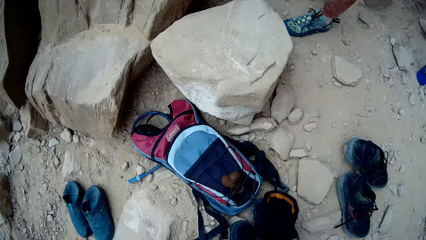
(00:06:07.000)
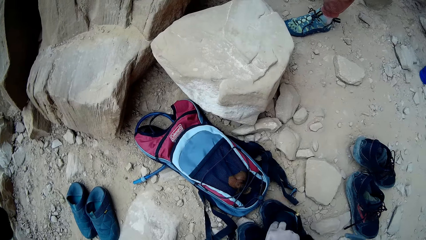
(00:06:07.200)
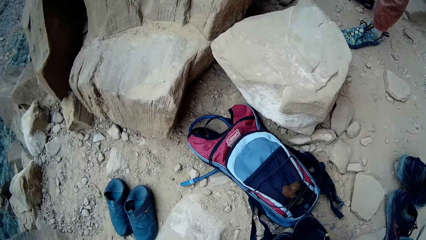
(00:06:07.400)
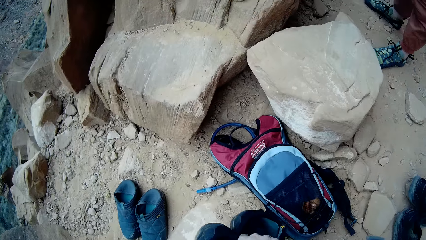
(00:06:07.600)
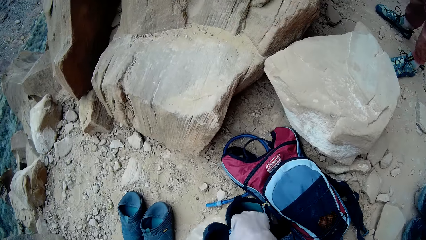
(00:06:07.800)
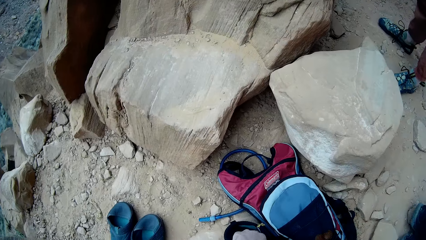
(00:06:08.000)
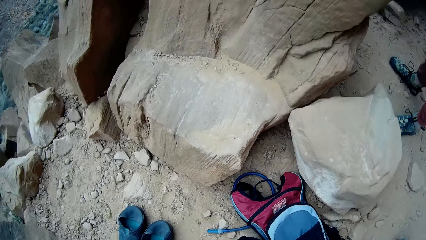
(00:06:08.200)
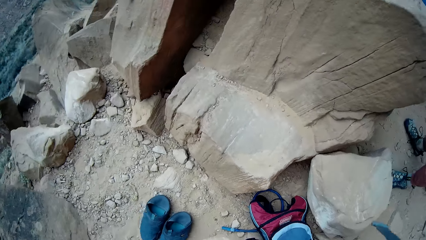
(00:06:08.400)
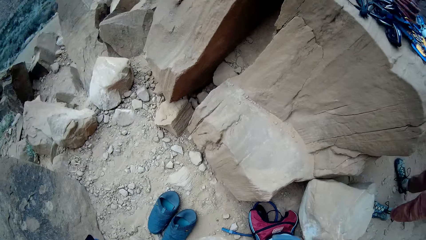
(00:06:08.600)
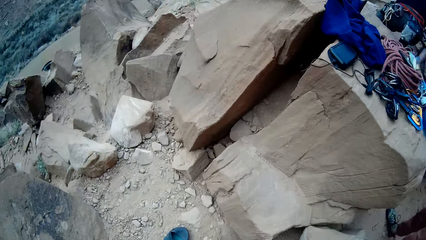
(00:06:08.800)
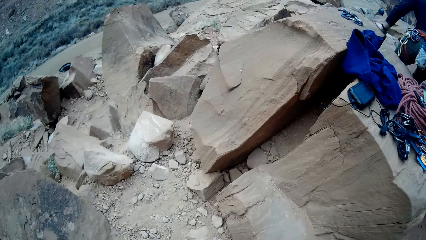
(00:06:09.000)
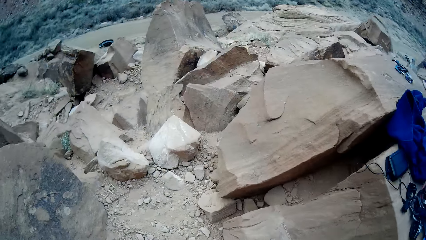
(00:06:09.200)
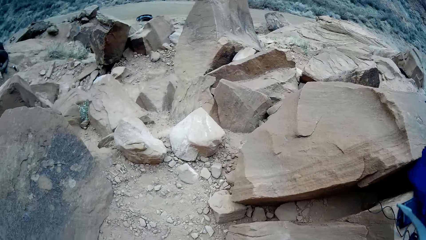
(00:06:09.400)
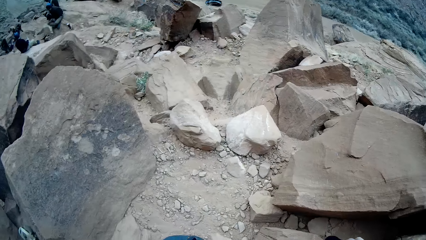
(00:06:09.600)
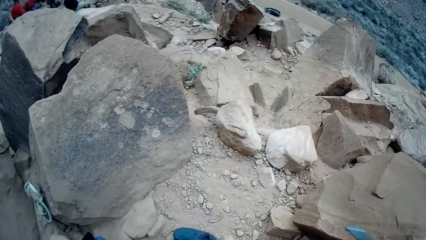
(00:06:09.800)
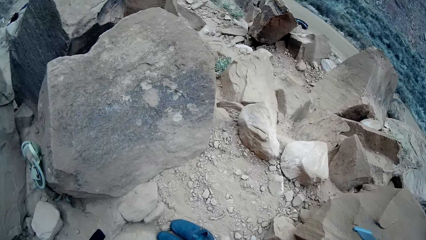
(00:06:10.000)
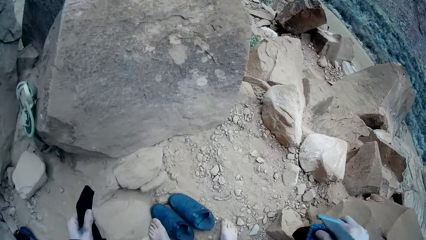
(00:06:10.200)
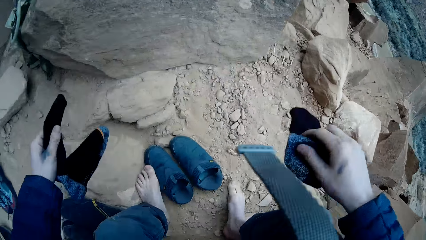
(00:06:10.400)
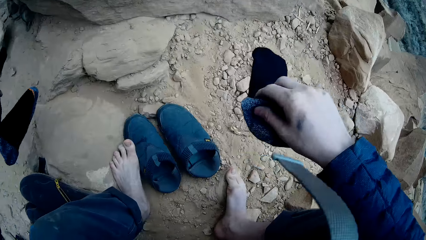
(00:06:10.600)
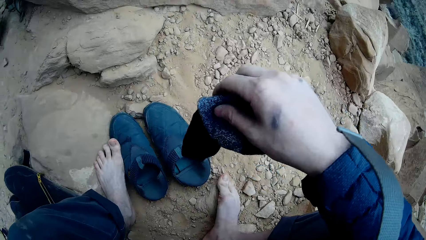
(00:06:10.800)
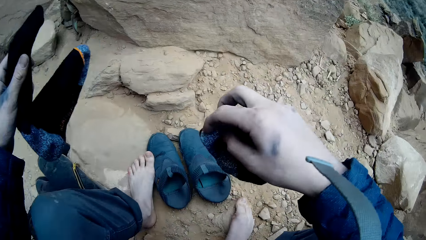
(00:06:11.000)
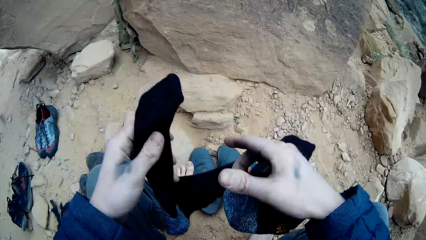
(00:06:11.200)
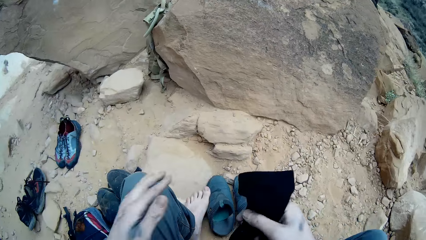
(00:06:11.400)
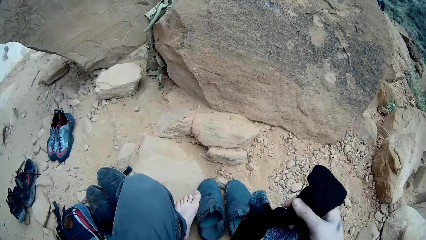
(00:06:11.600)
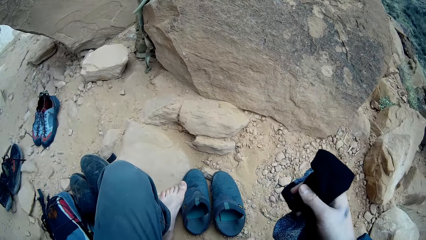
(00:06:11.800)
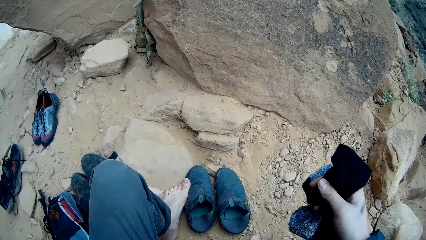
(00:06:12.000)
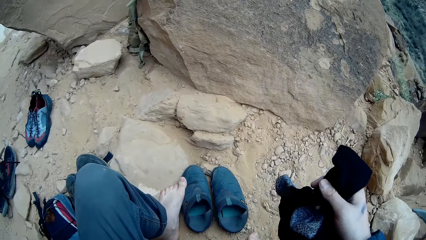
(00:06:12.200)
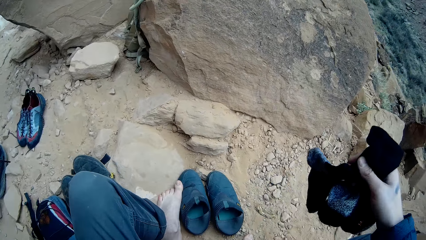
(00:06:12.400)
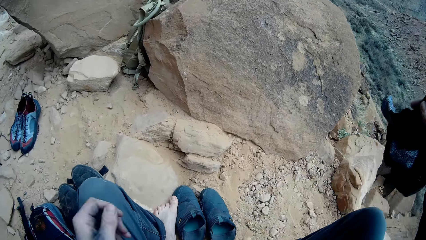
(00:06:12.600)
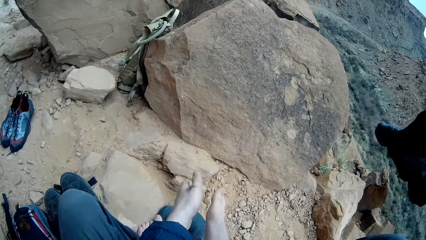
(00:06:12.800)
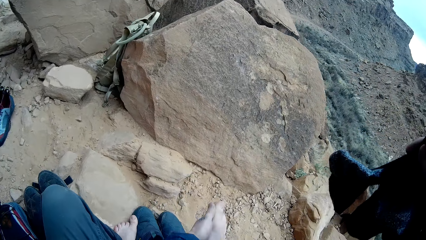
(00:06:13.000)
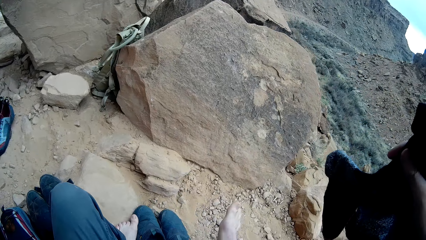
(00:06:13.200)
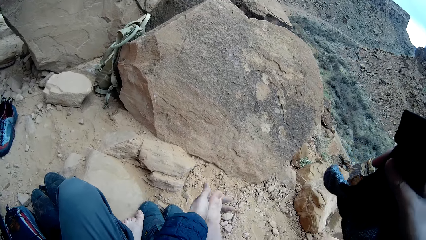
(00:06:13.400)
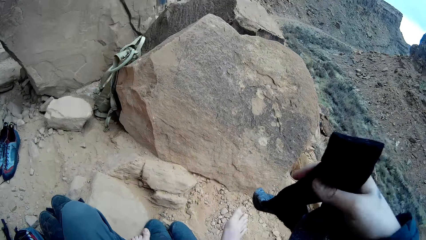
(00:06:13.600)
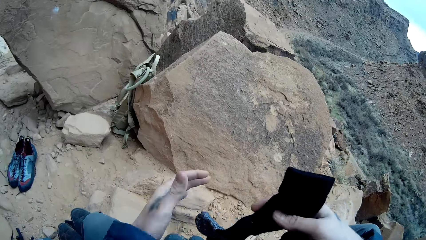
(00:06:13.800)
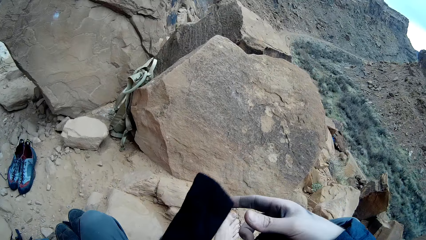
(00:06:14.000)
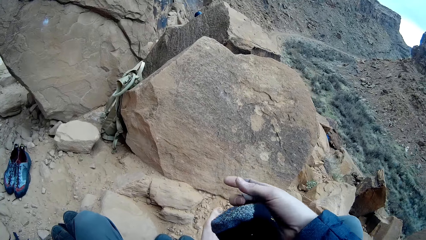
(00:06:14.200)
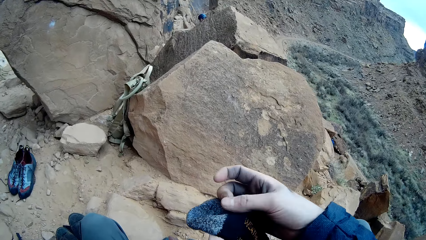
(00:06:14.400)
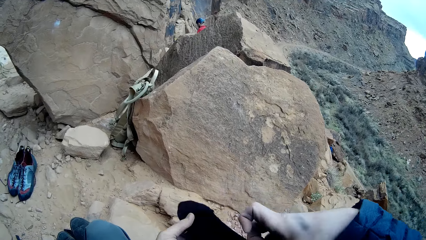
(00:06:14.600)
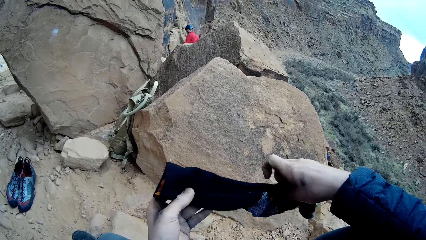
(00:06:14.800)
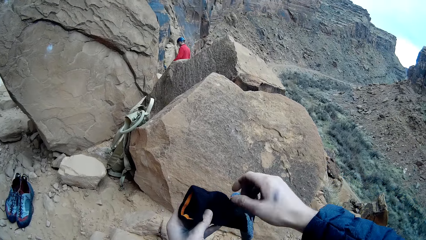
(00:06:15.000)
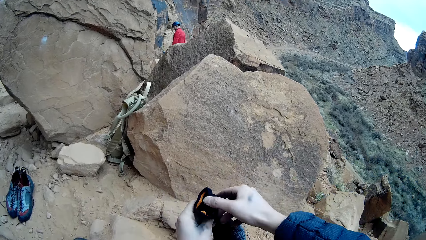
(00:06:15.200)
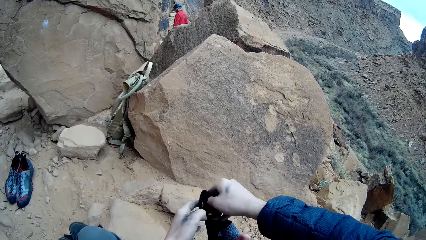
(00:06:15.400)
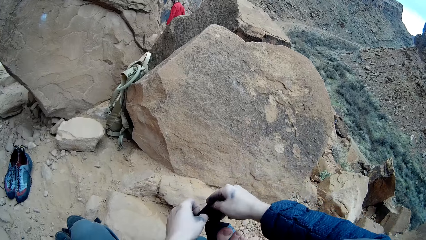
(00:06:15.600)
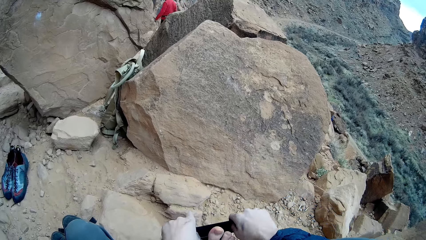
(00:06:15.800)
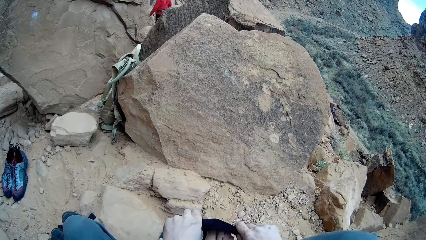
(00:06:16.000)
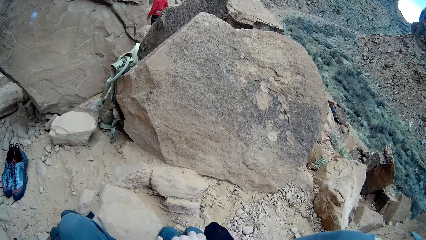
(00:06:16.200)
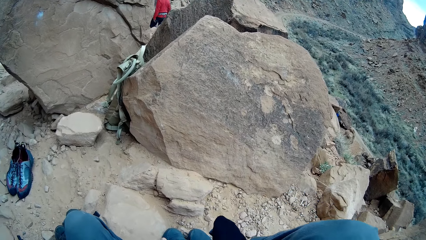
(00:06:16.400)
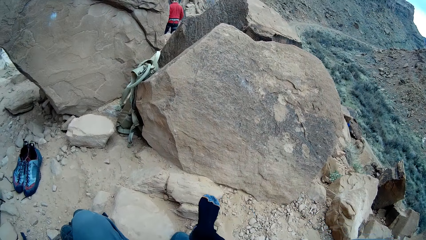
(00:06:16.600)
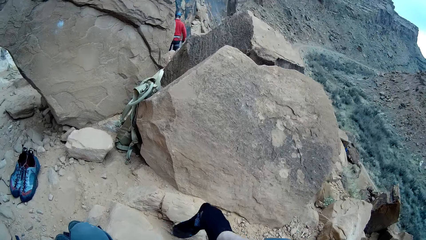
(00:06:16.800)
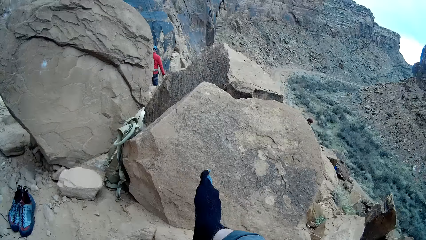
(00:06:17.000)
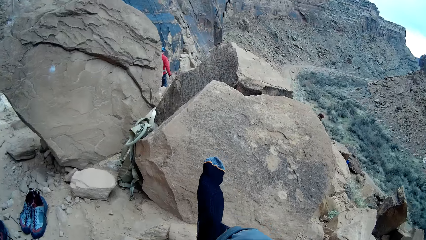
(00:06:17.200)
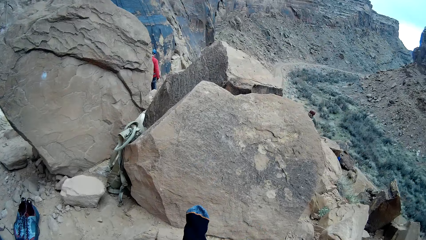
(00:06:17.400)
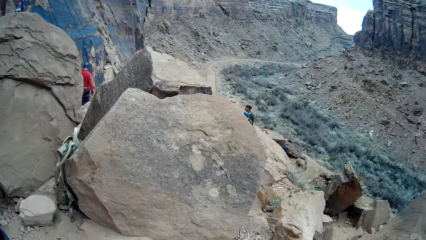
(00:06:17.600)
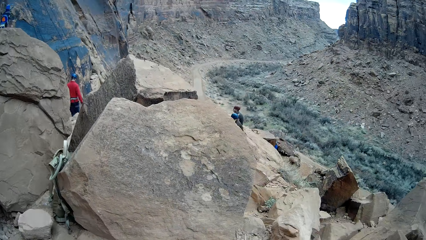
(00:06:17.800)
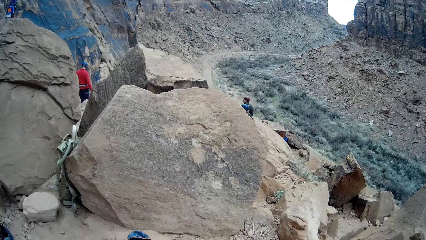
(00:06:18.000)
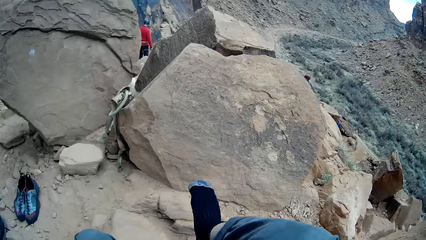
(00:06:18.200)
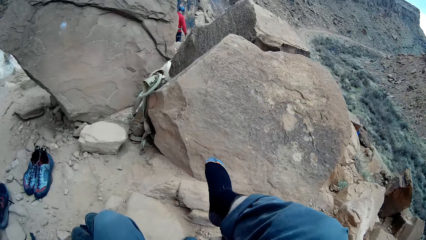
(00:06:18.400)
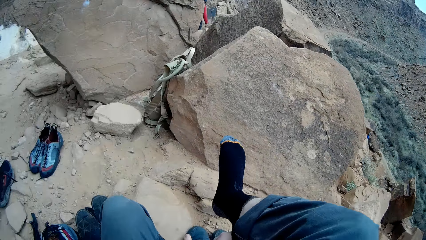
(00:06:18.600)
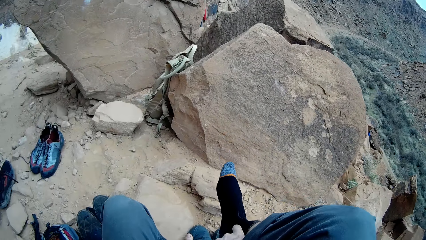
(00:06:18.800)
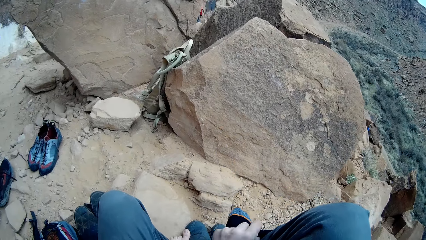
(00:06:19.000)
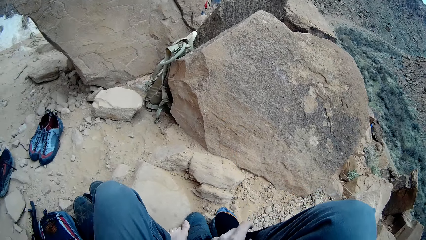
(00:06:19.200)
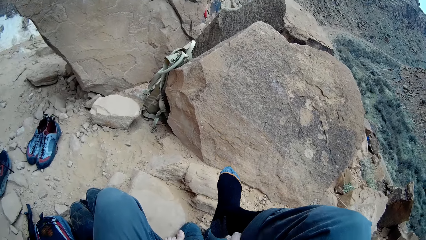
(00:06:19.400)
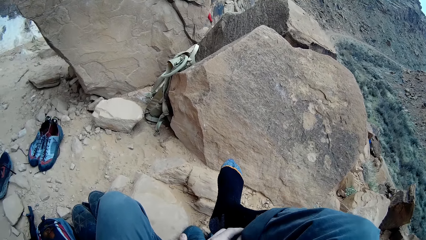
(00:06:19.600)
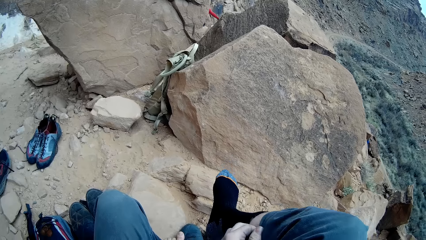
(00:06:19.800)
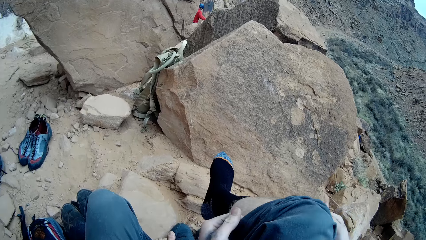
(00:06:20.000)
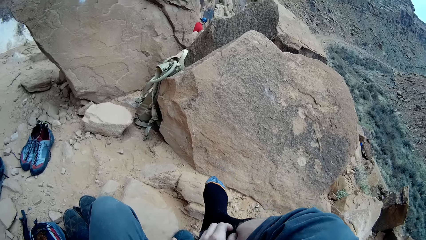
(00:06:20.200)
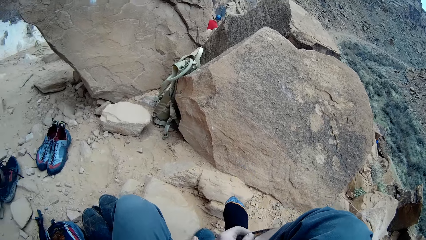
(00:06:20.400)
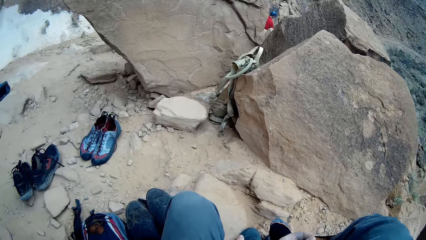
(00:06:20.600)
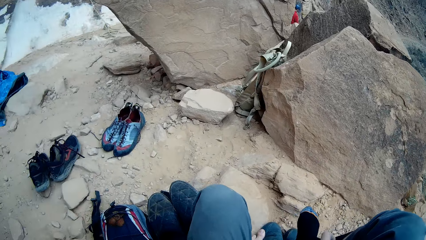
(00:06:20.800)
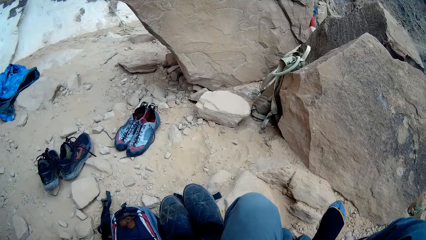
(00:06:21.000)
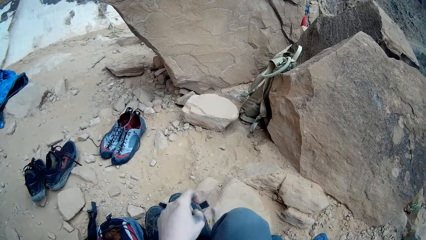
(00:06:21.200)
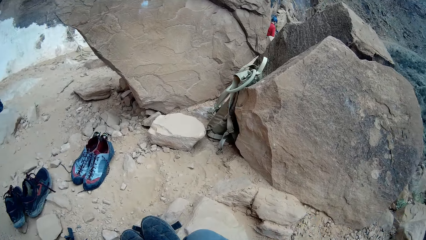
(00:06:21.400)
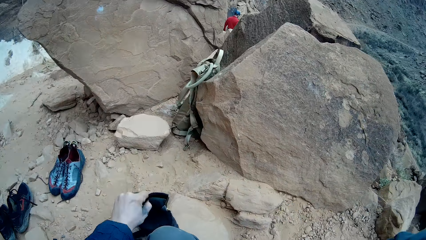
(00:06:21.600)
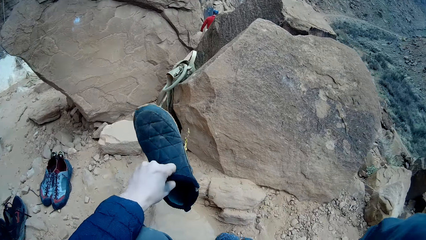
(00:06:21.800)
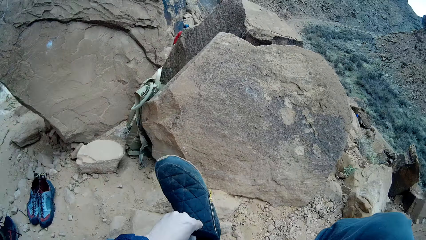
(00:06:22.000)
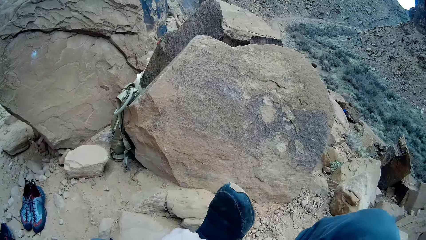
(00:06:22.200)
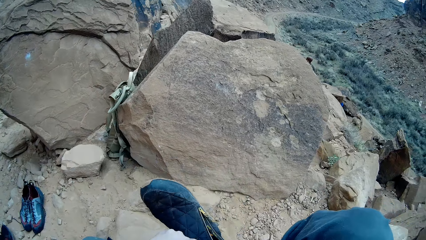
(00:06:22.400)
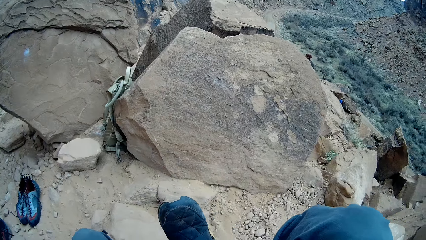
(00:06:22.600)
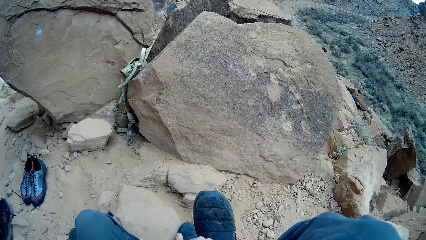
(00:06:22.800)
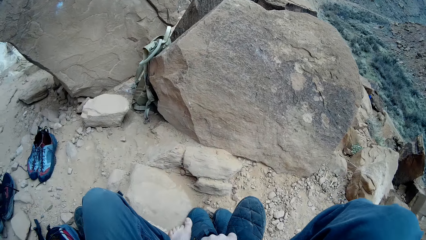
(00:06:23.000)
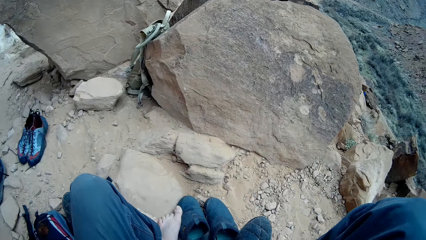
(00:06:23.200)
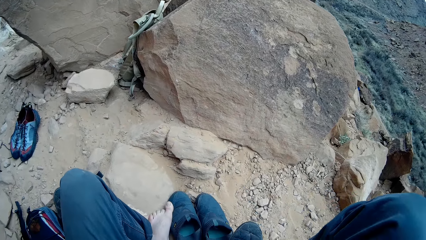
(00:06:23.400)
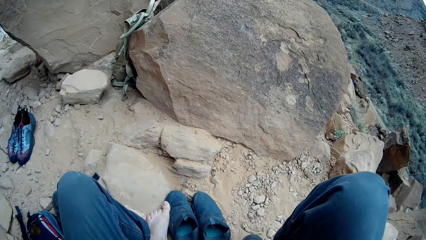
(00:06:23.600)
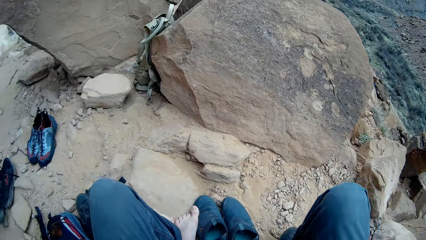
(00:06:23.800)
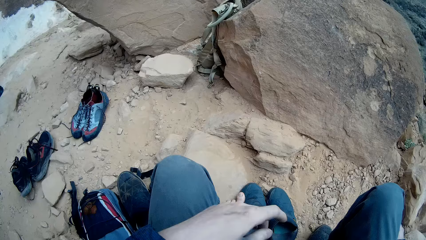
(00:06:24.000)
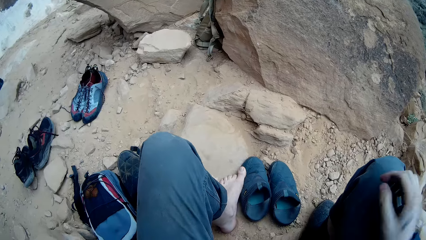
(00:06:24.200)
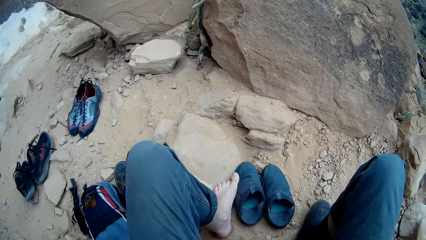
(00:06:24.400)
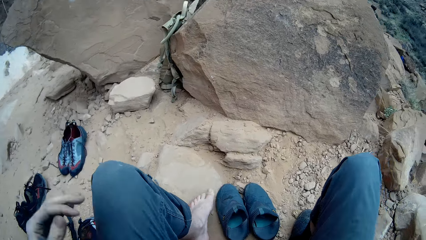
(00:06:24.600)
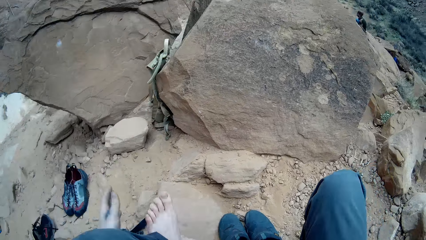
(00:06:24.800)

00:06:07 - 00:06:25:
The camera wearer looks around the mountain. He holds the socks, wipes the leg and holds the socks. He wears his socks. He wears his shoe.
